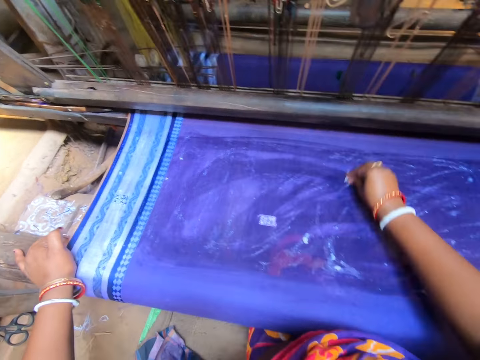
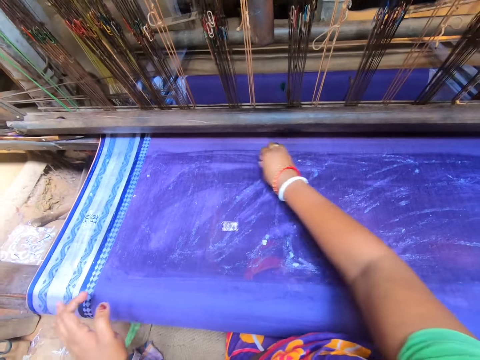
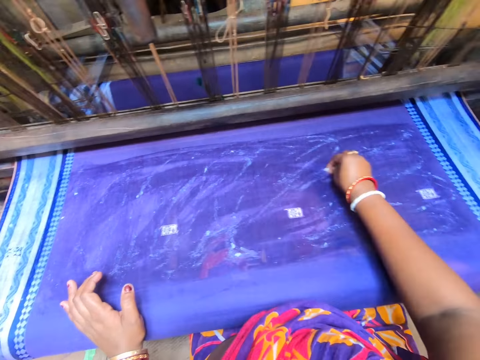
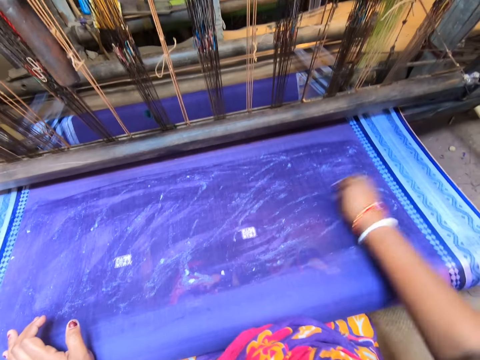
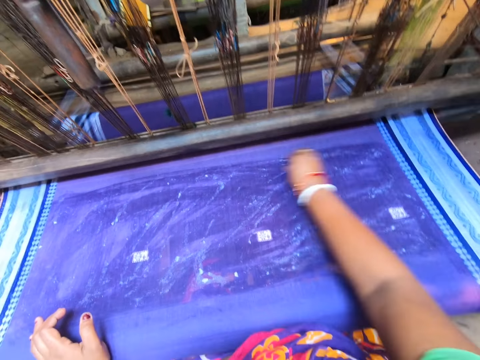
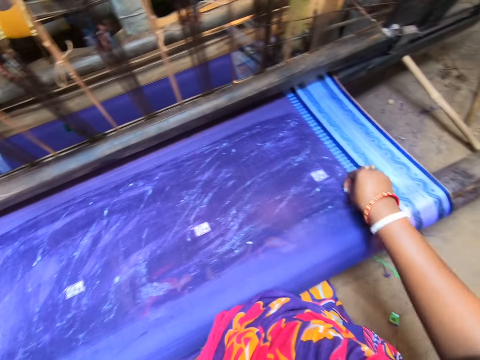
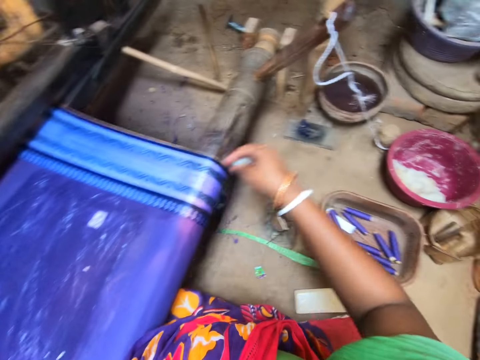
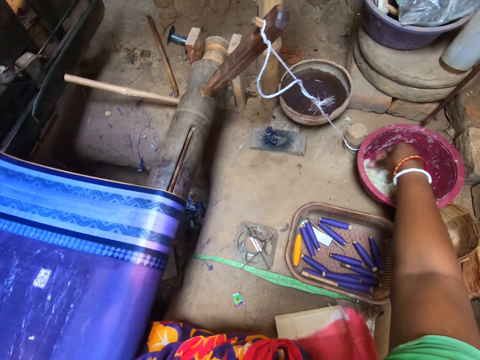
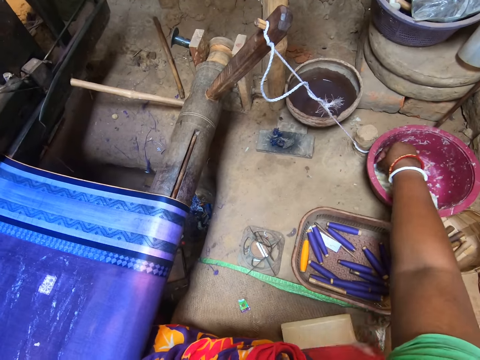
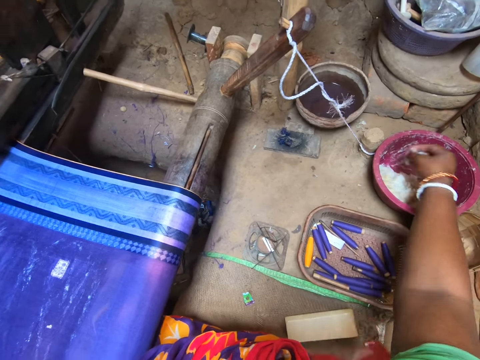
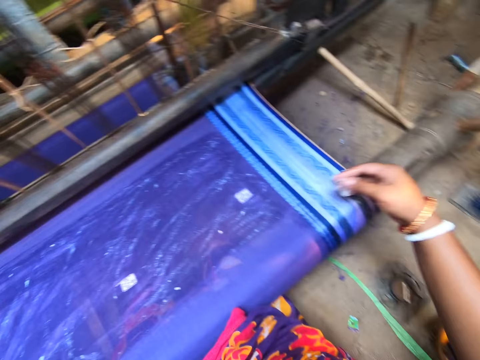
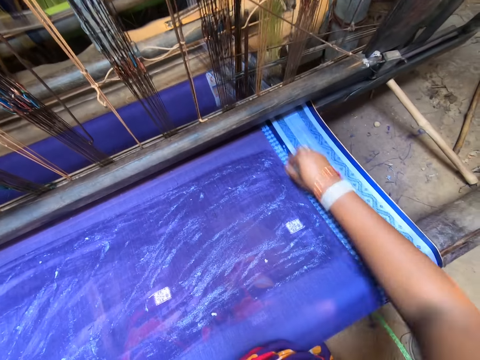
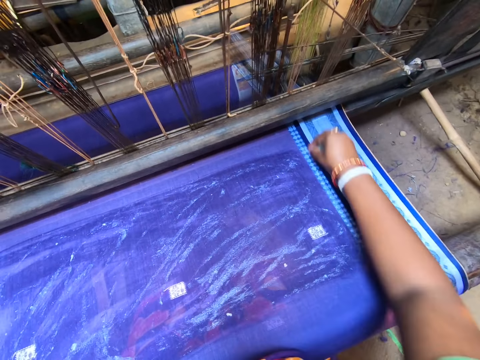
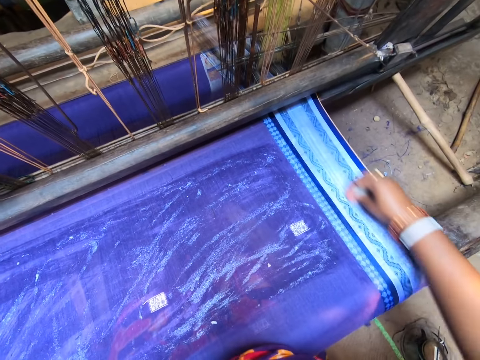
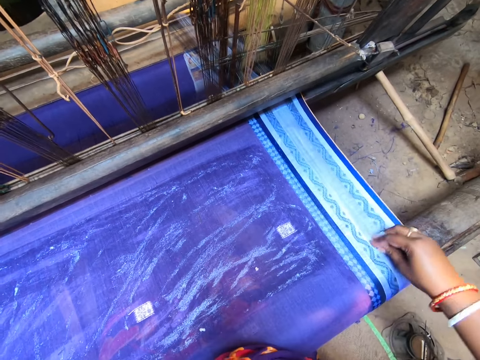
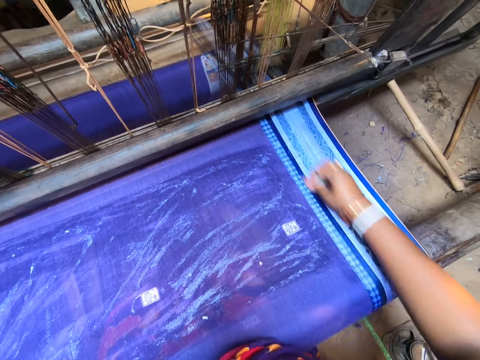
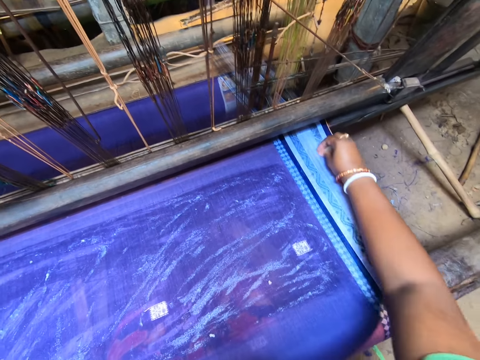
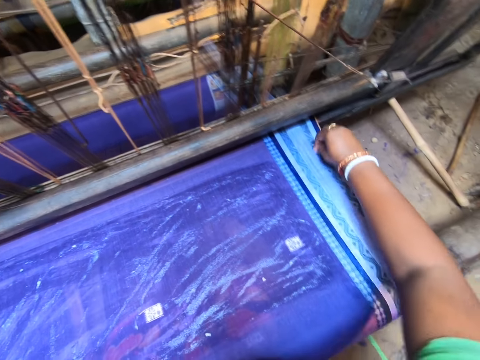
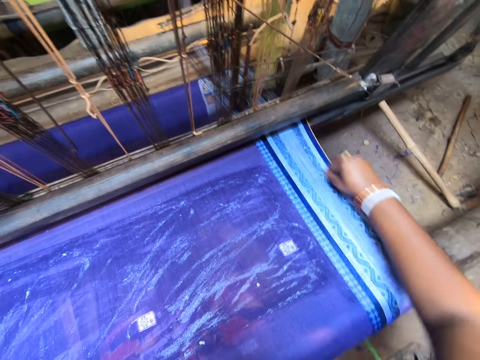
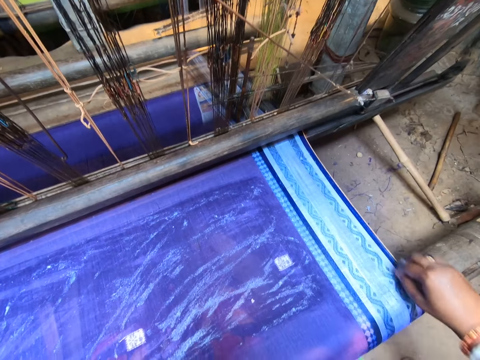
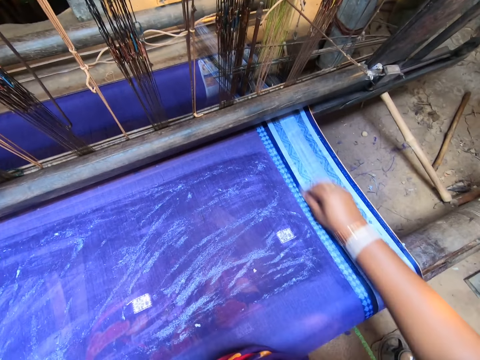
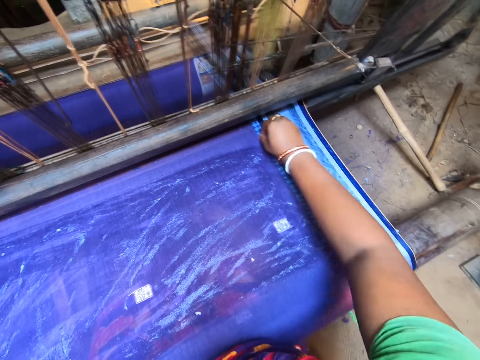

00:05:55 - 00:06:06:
The camera wearer picks soap from the container on the floor with her right hand. She dips the right hand in a white paste. She rubs the fabric with soap in her right hand. She applies the white paste on the cloth.

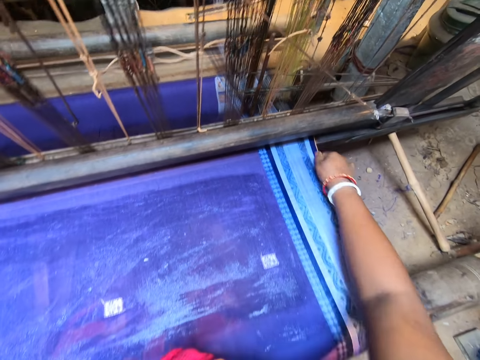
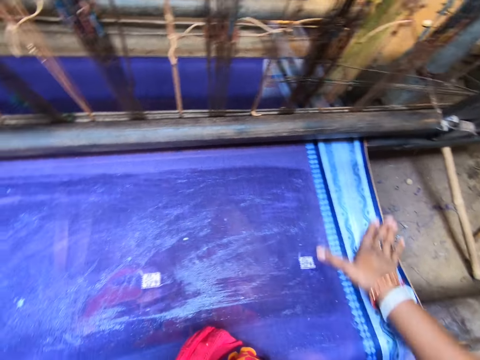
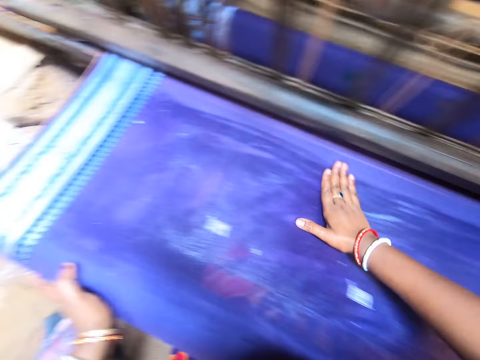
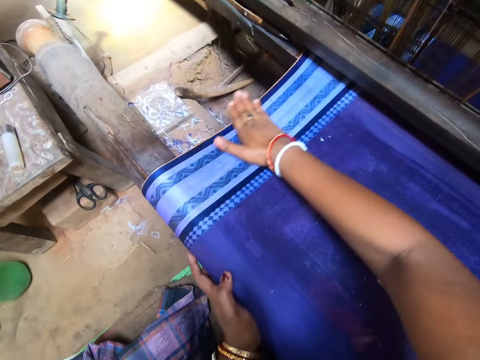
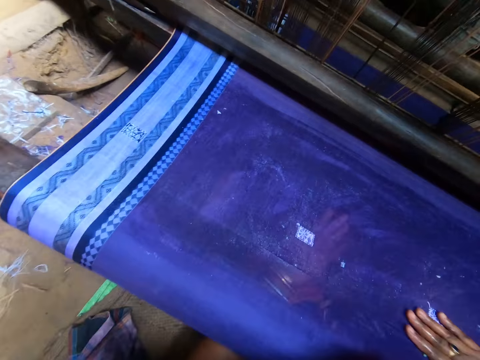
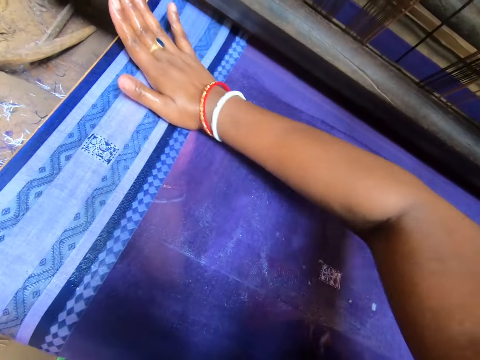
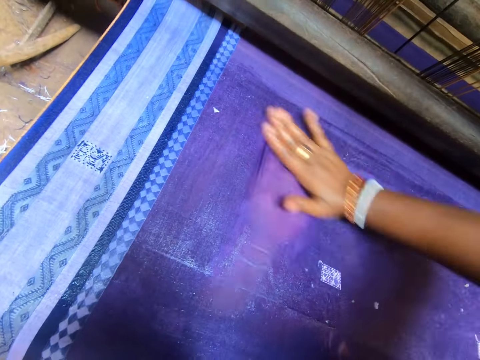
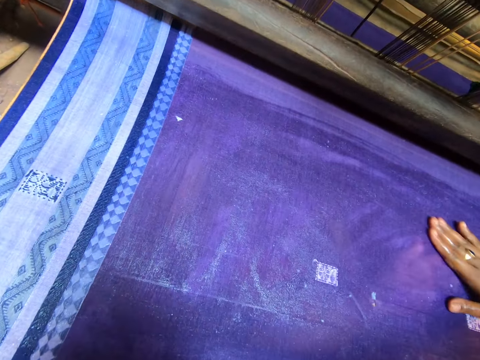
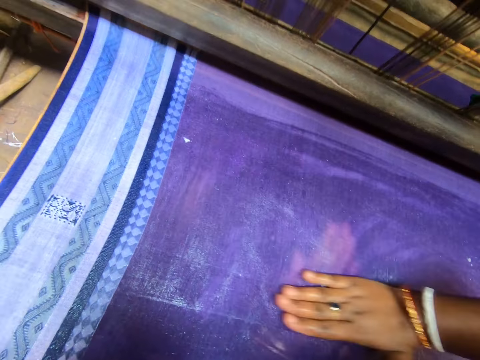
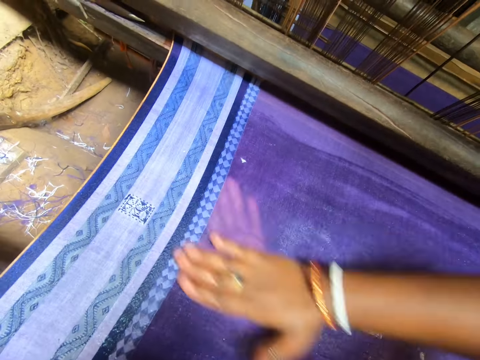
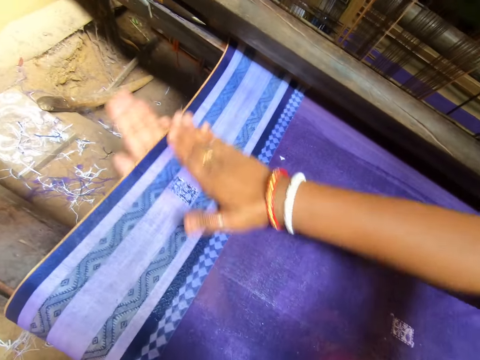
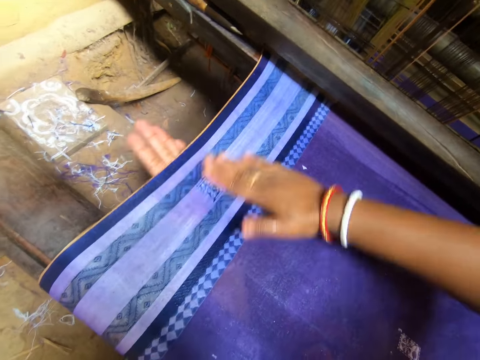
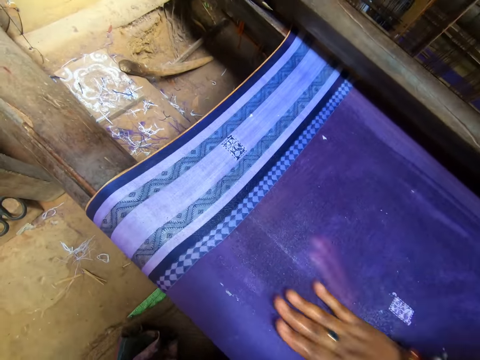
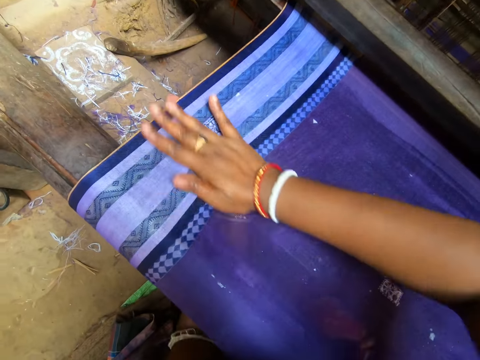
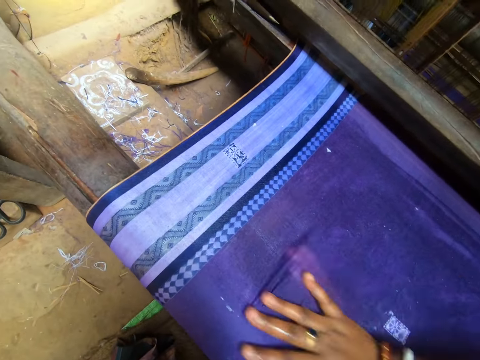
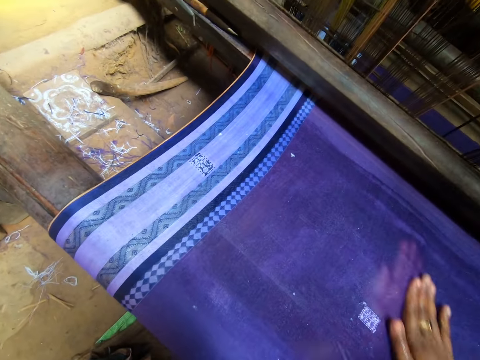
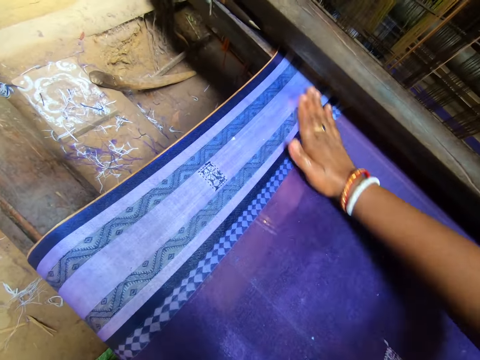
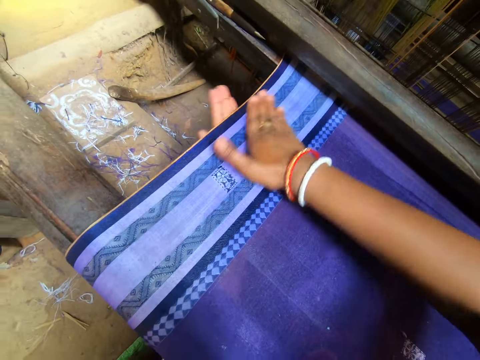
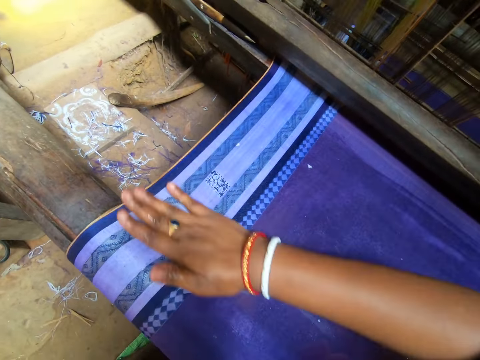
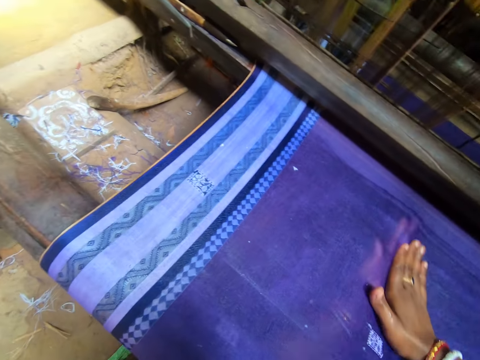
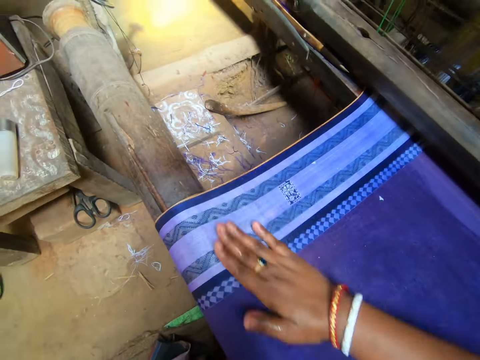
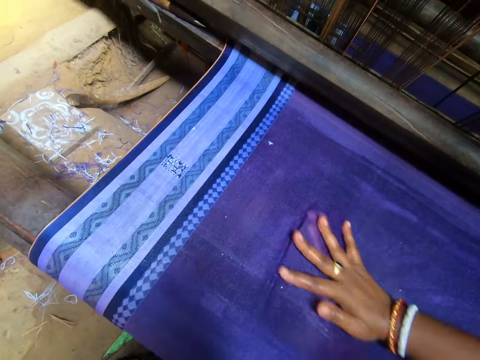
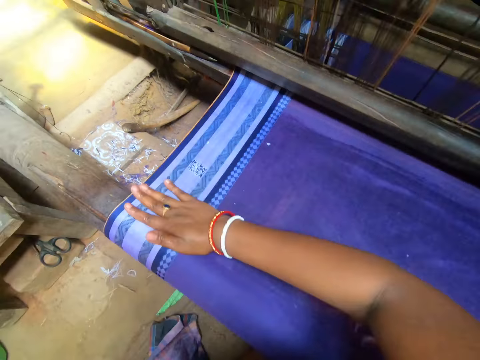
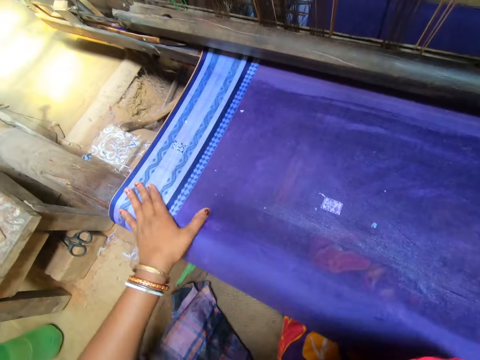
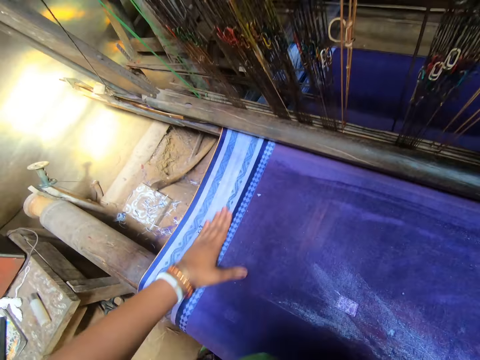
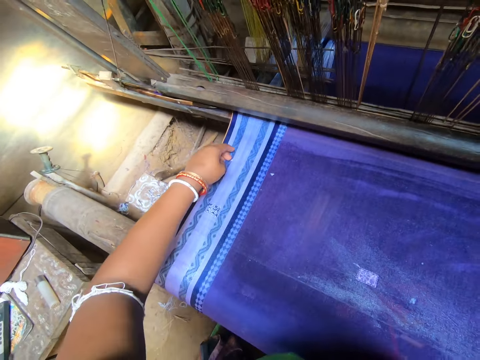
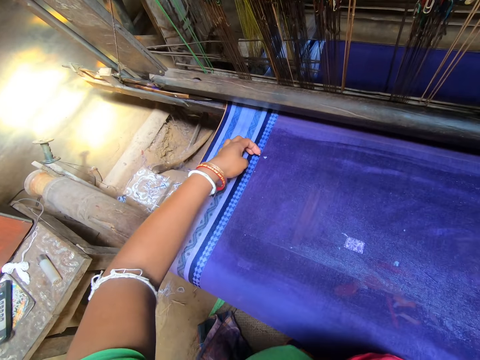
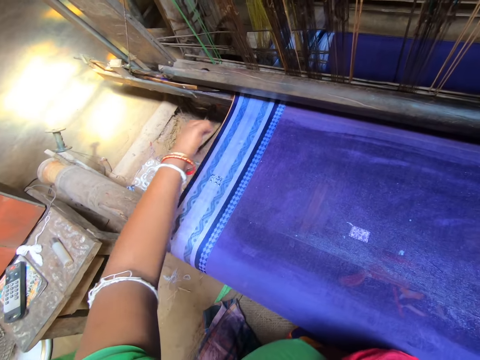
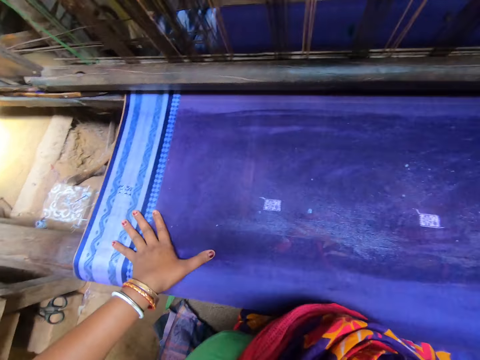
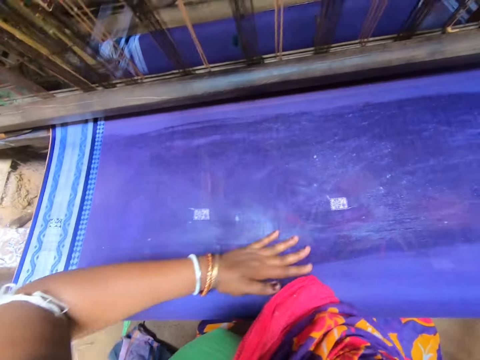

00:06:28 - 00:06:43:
The camera wearer rubs the fabric with soap with both hands. She picks dirt from the fabric with her left hand. She drops the dirt on the floor. She rubs the fabric with soap with both hands.
